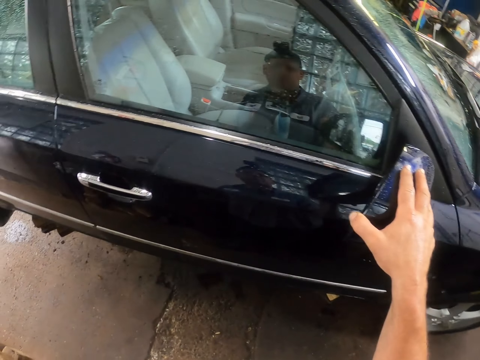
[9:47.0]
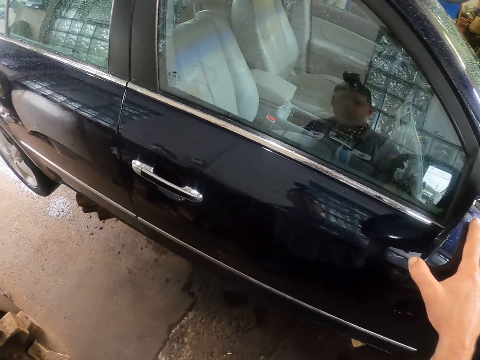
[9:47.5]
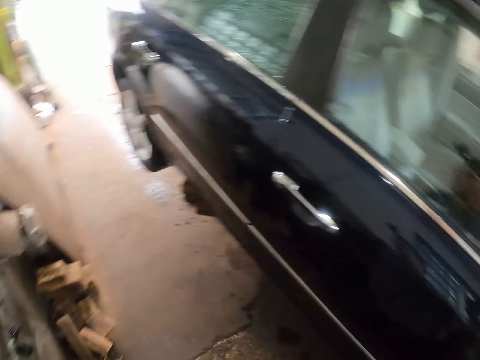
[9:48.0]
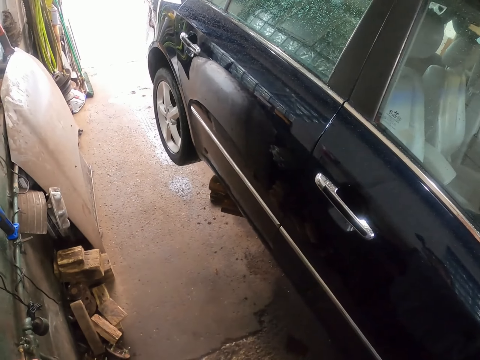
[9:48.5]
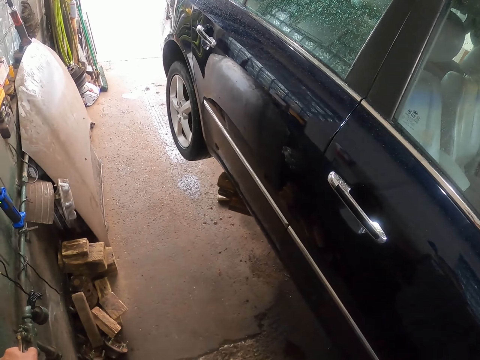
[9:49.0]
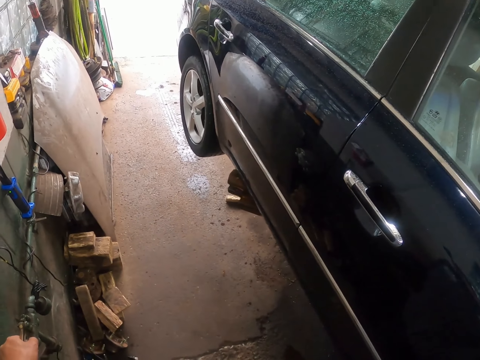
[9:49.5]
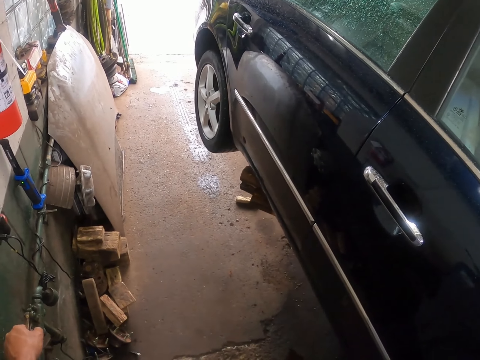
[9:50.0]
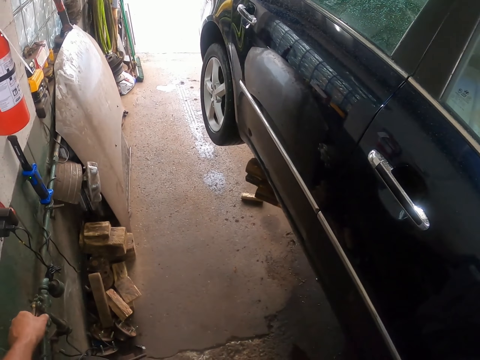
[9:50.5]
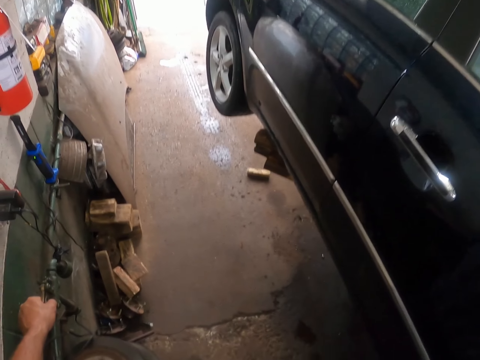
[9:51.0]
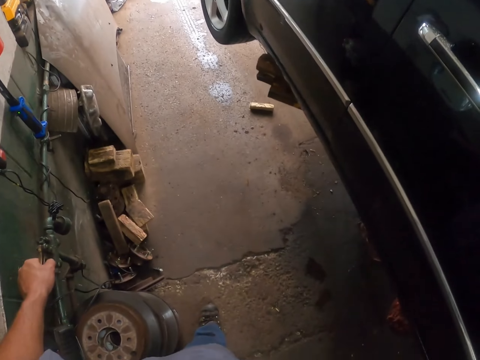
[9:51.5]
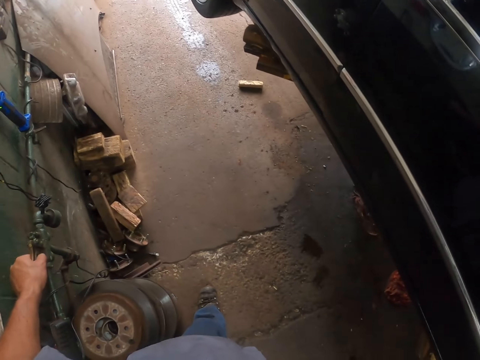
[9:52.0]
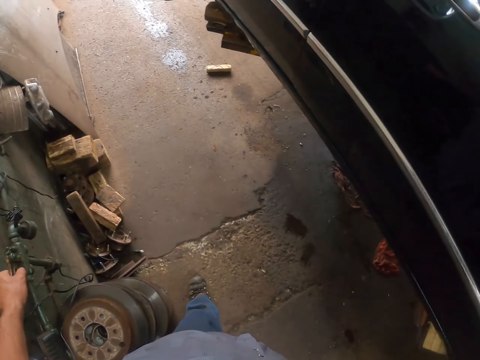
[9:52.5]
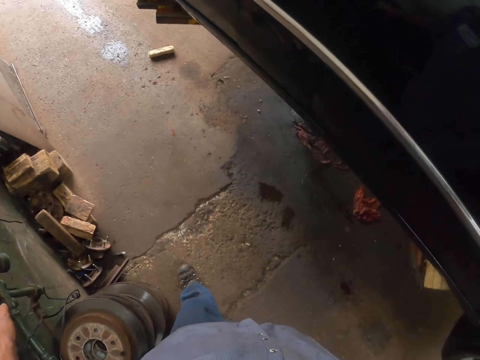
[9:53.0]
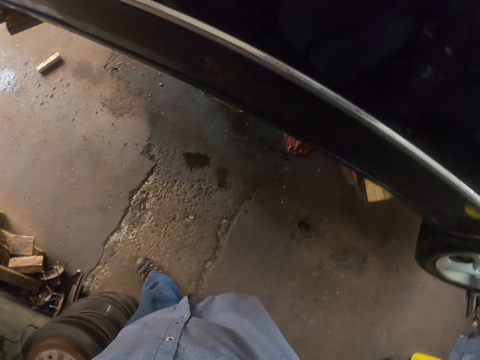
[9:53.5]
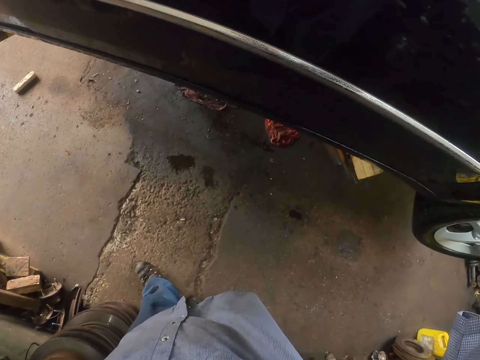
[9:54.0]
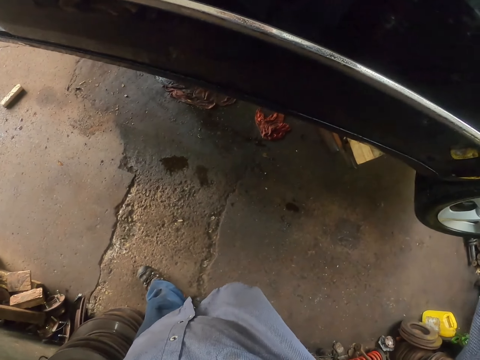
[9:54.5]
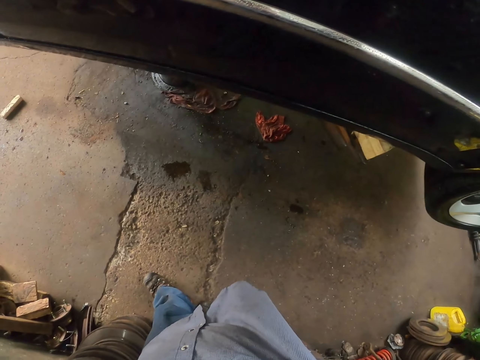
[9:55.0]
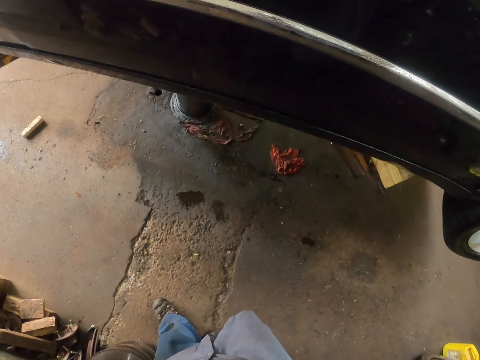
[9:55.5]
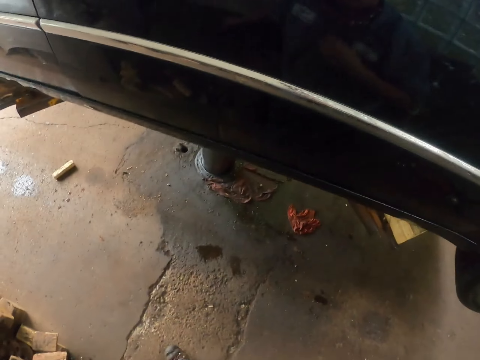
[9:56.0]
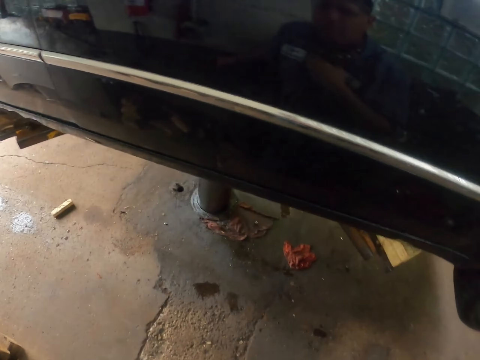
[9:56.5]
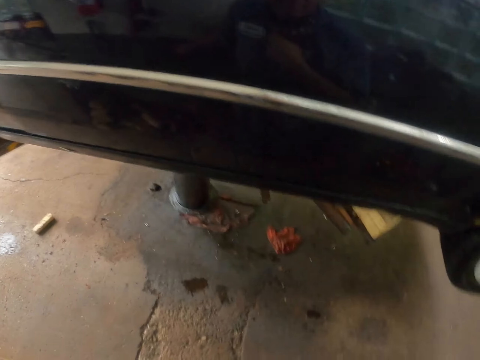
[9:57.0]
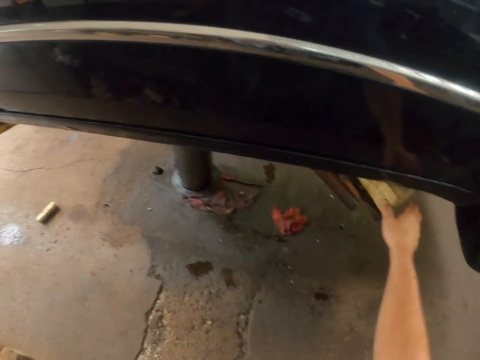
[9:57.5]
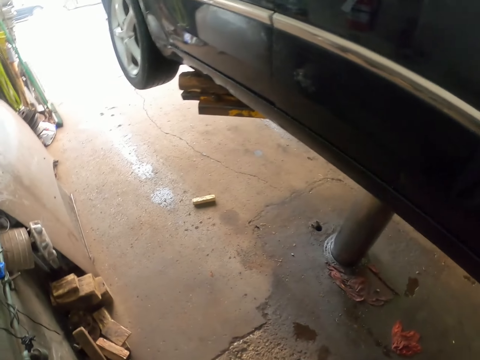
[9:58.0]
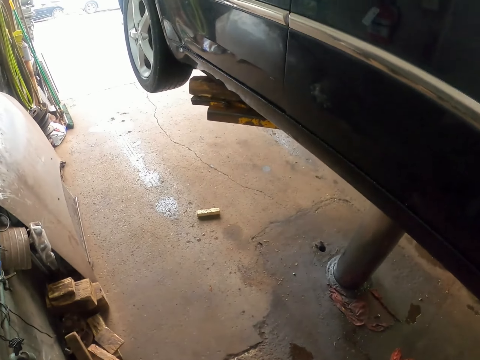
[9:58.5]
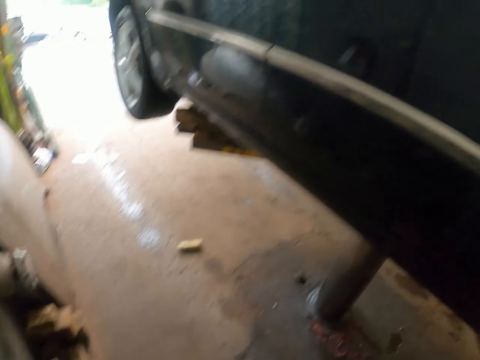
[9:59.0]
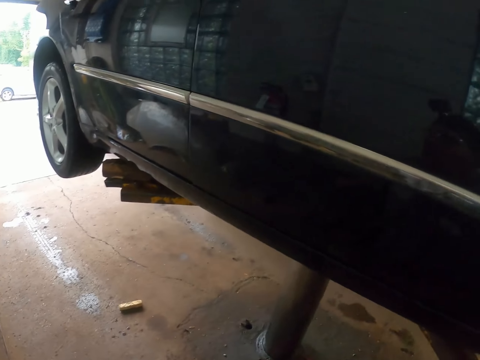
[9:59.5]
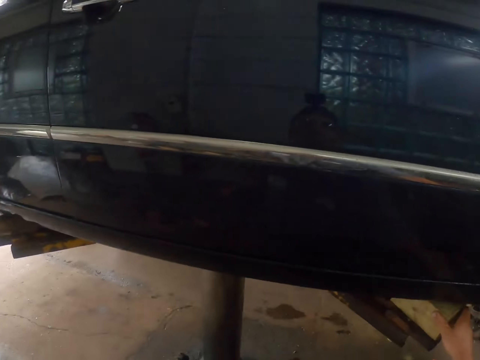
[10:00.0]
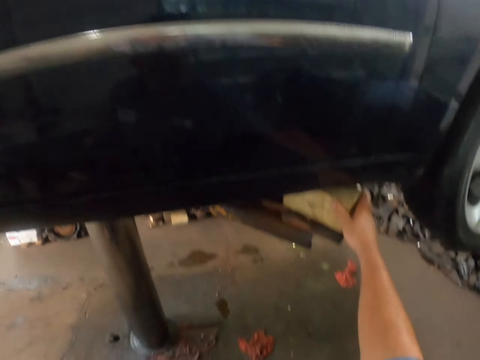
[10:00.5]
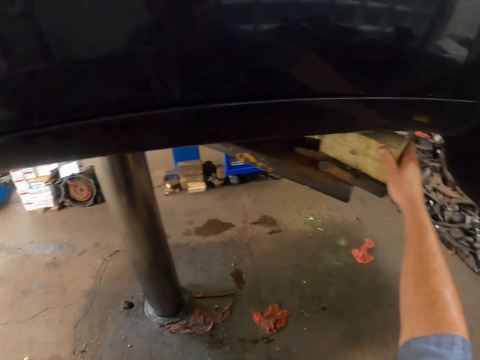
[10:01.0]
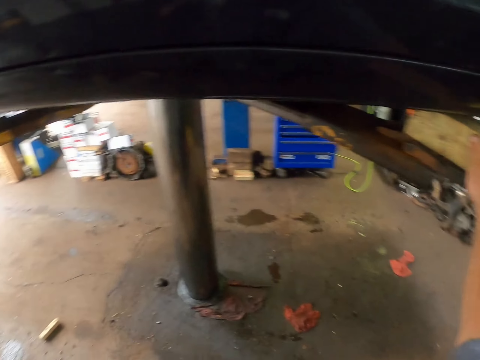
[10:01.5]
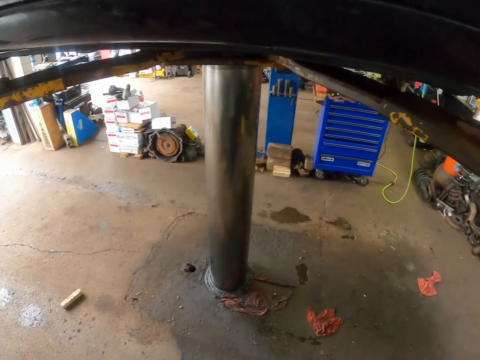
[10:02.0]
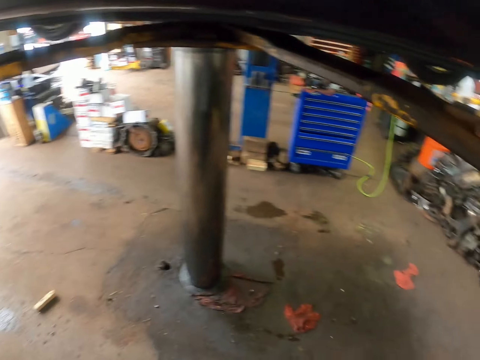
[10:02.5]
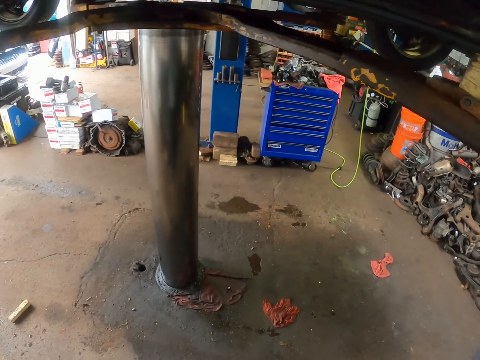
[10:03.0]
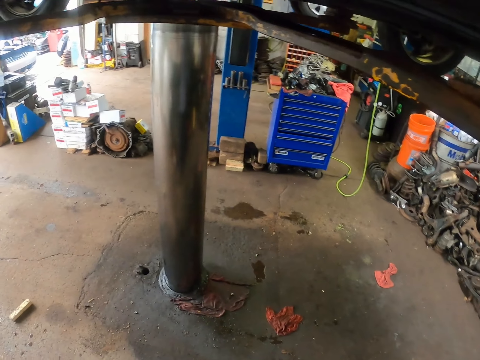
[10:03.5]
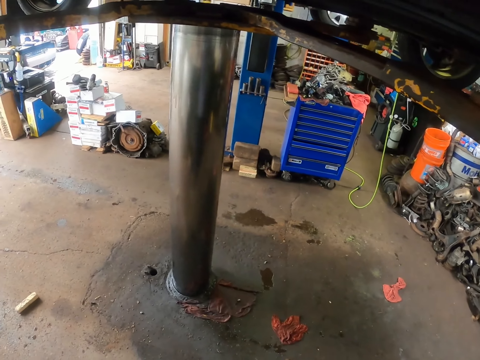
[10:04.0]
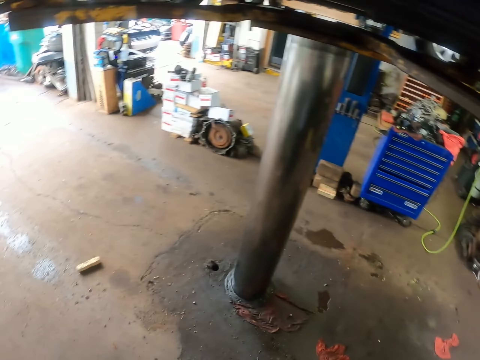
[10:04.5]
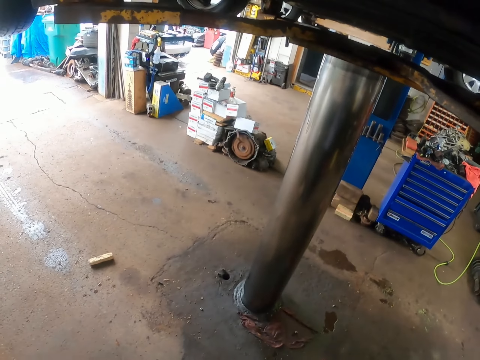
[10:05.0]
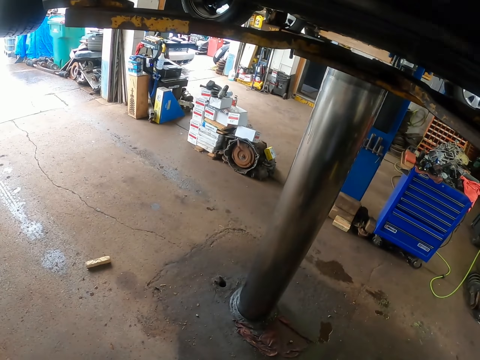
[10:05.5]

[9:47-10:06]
The camera wearer touches a shirt. They hold a piece of wood. They look around.

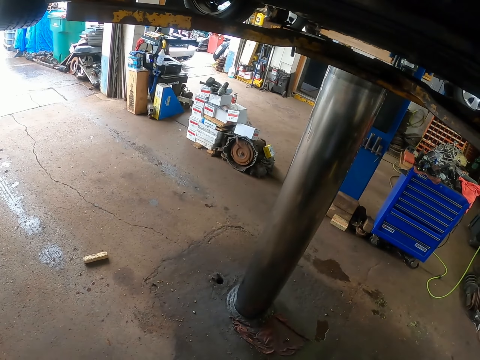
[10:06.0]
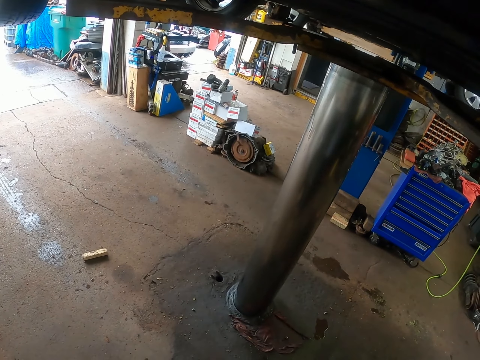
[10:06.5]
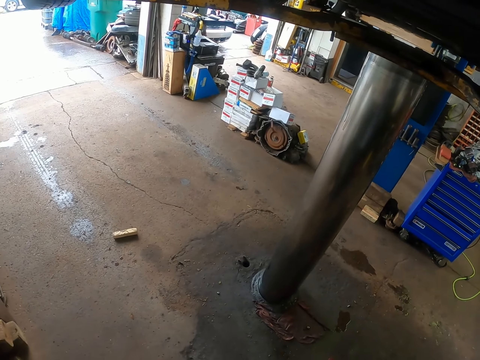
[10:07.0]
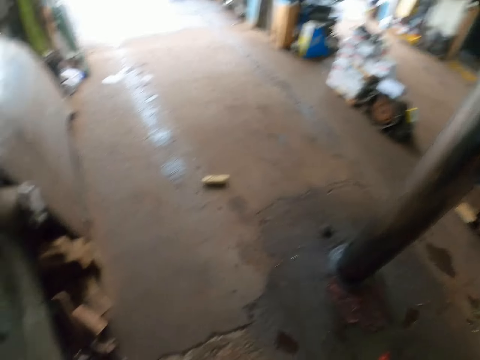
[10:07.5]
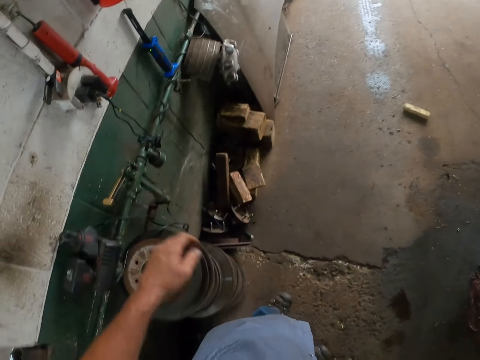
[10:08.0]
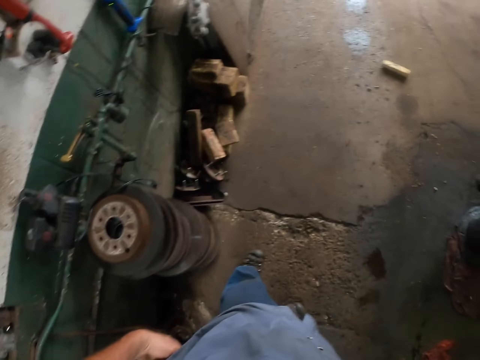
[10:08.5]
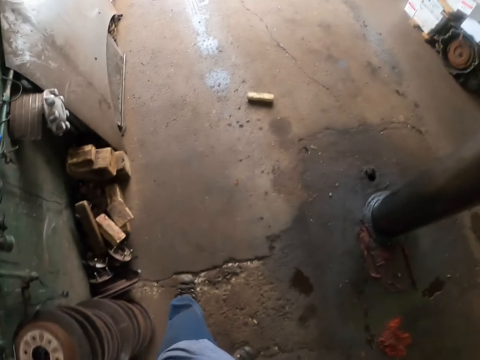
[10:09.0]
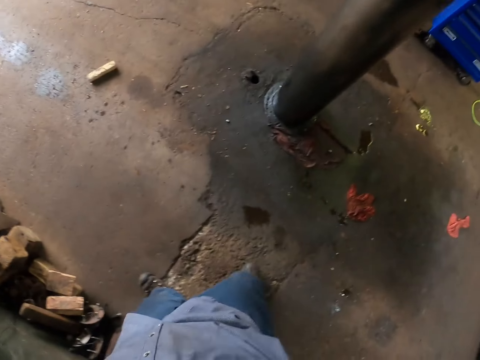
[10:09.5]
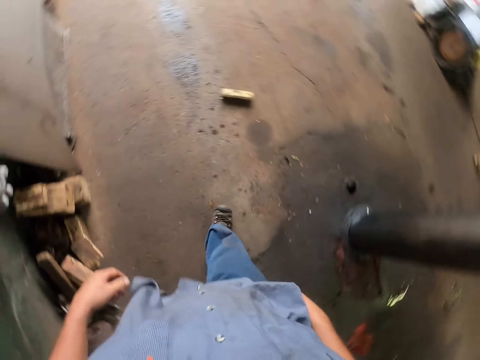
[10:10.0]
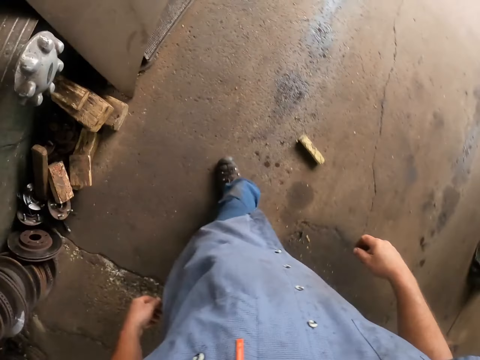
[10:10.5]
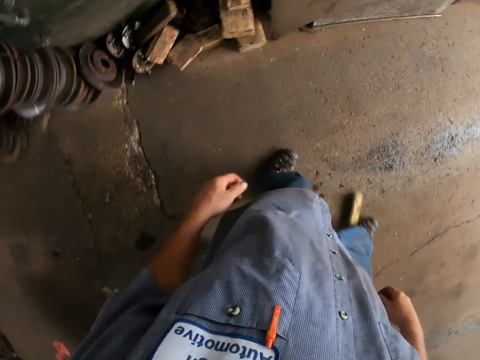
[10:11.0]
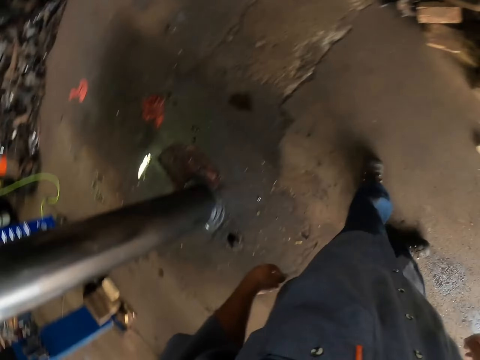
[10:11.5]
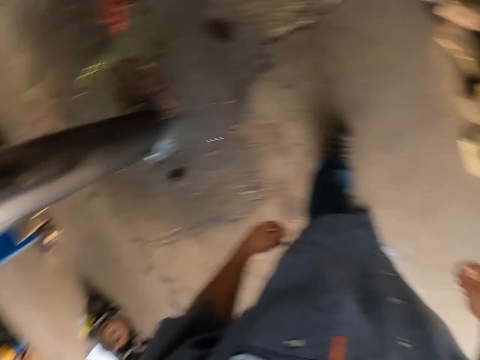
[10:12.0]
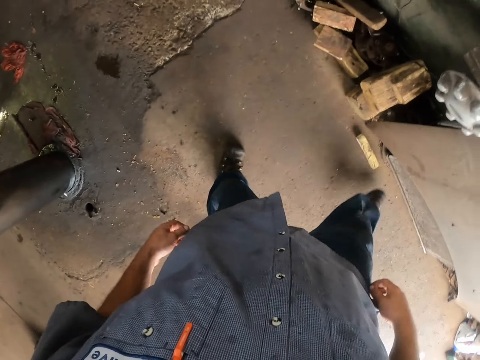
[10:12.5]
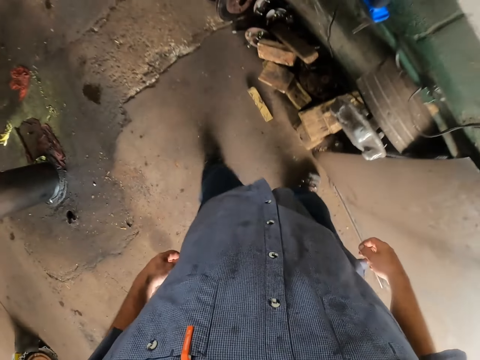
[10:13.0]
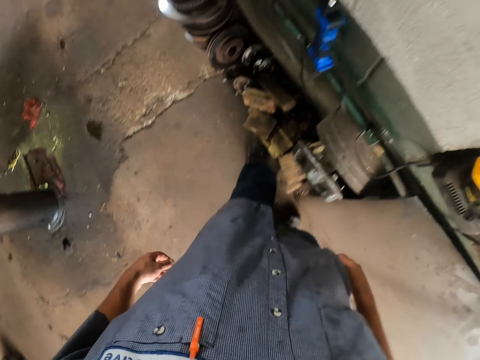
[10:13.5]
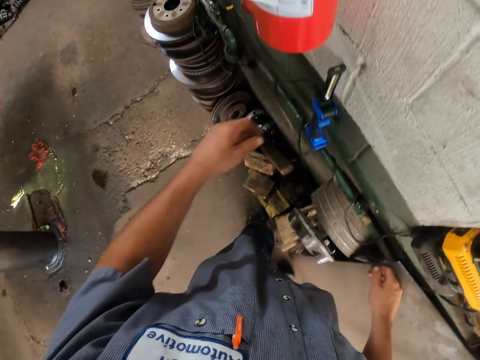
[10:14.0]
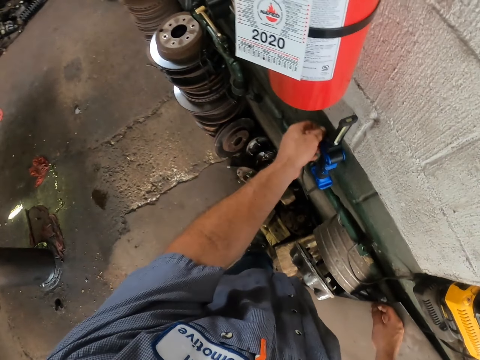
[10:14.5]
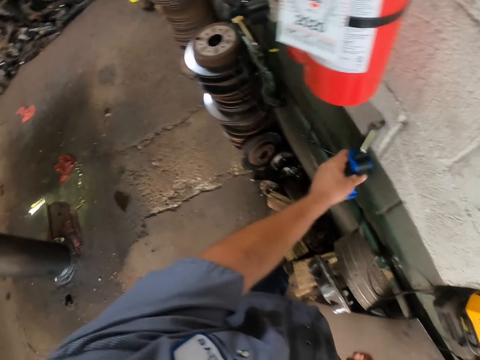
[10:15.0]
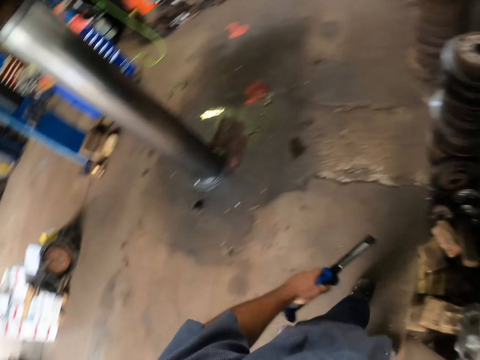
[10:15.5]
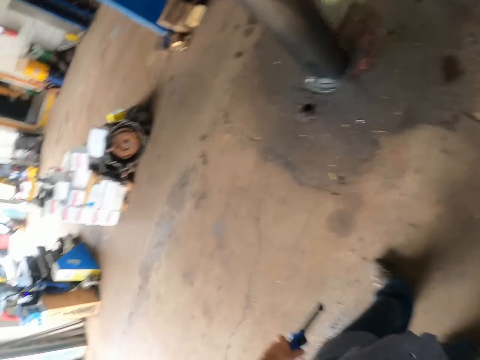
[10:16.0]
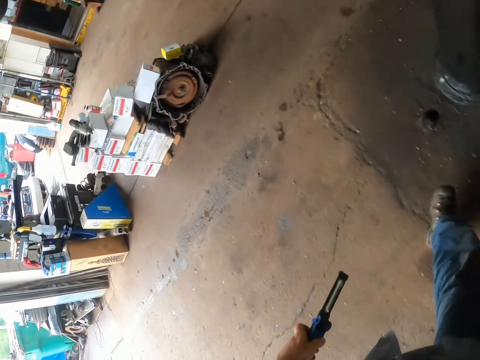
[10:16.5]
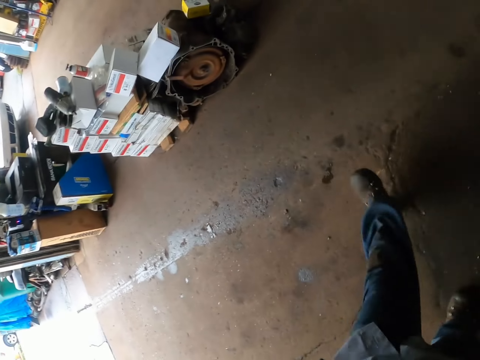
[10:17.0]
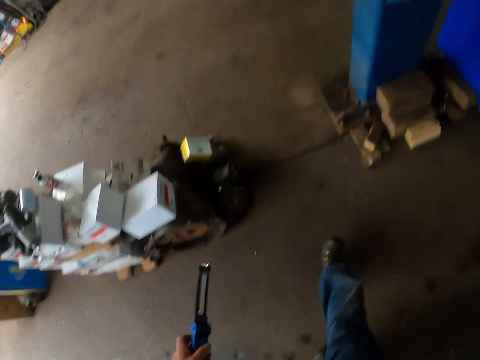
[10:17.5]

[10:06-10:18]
The camera wearer walks across the garage. They kick the piece of wood. They pick up a torch. They walk across the garage.
